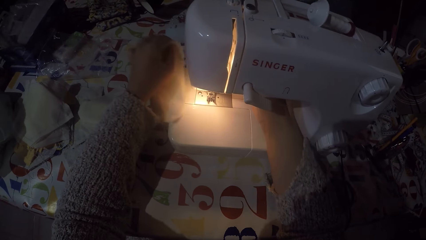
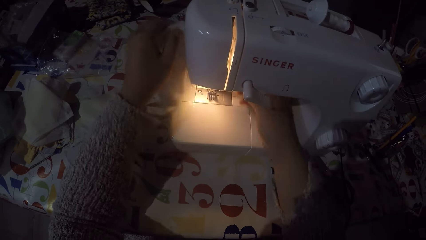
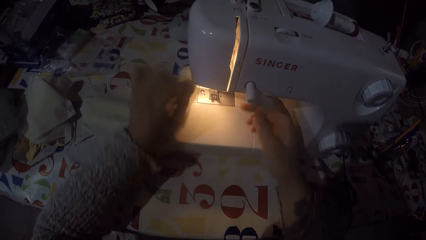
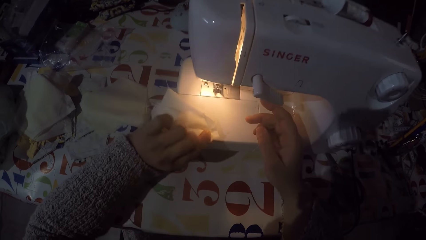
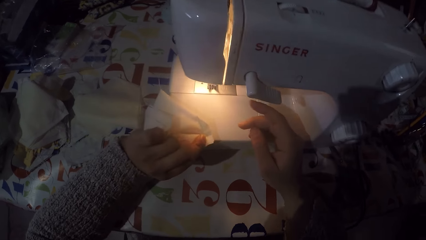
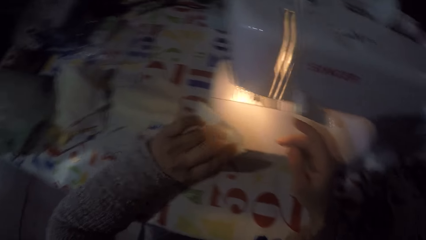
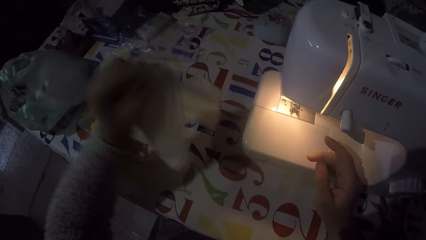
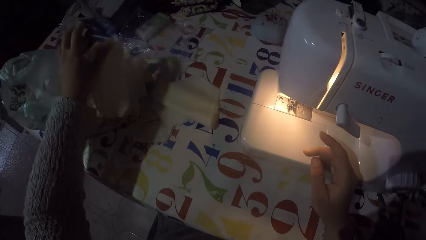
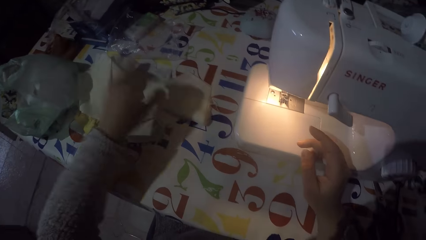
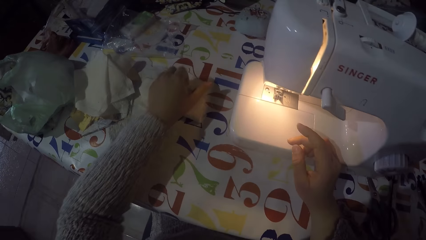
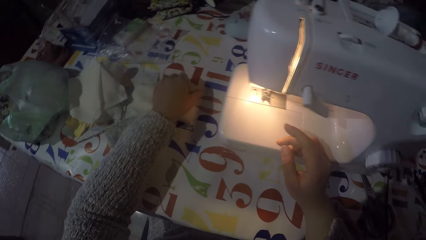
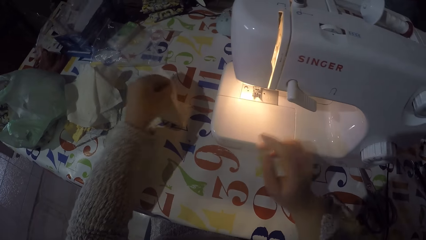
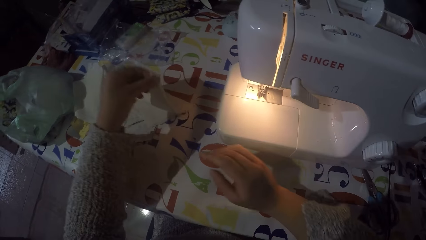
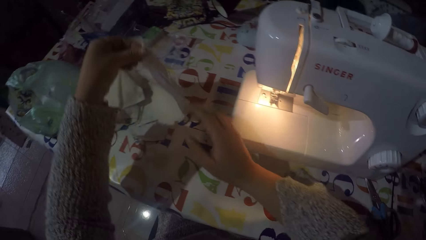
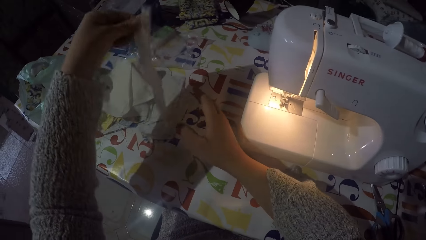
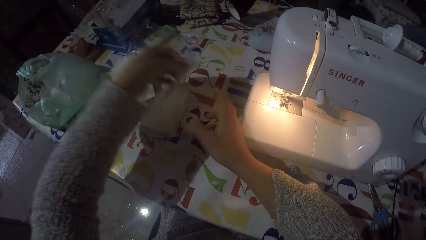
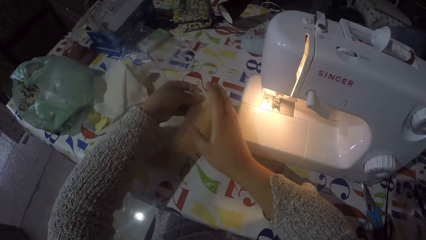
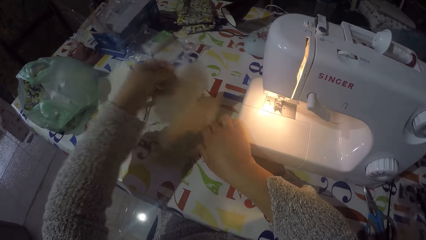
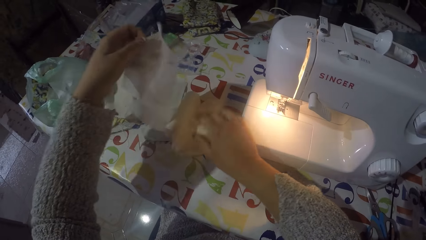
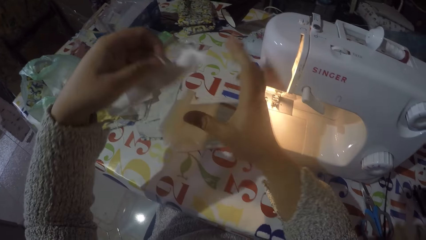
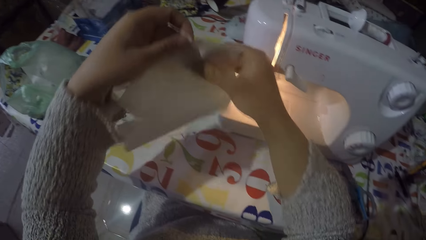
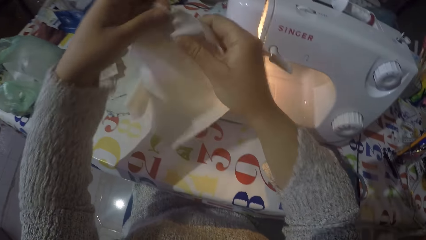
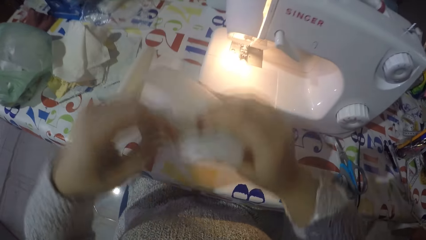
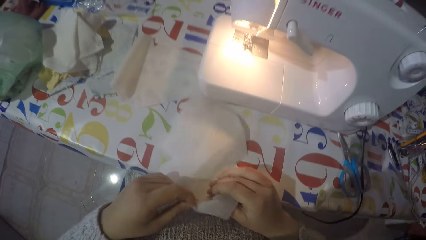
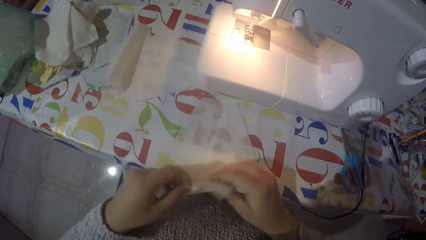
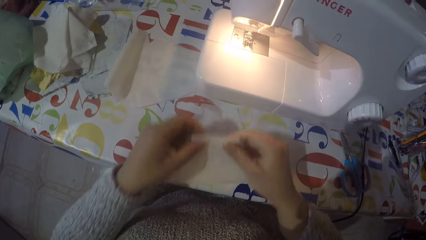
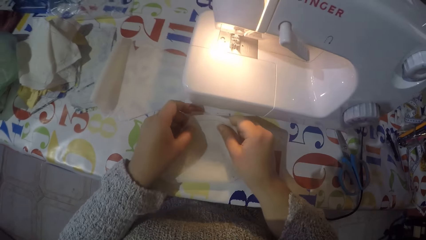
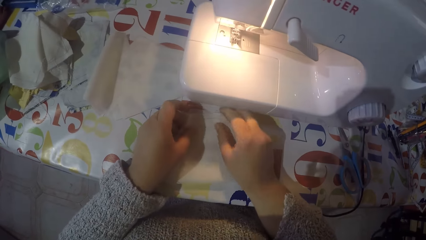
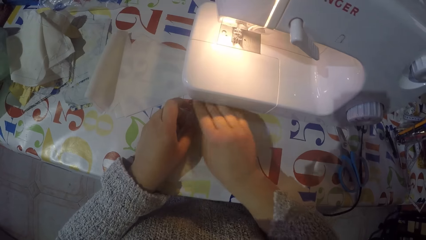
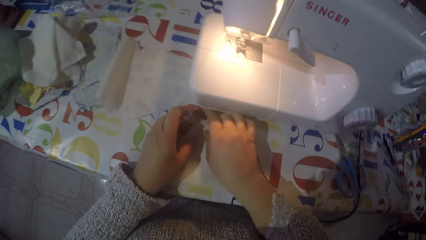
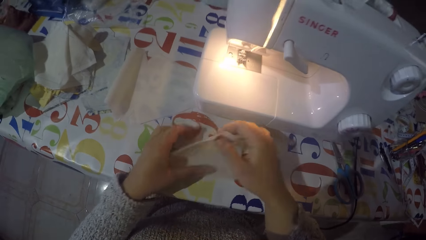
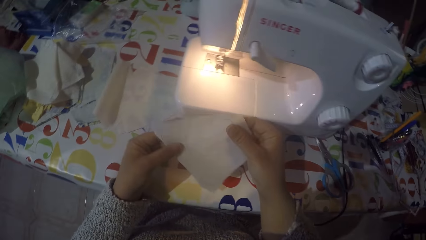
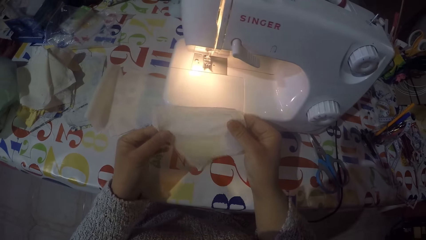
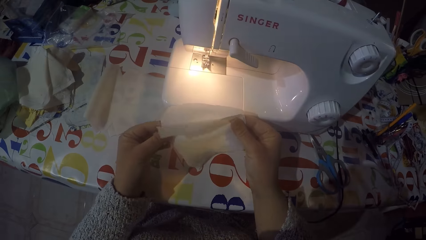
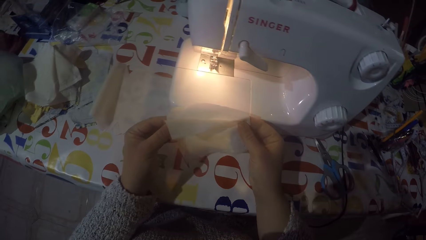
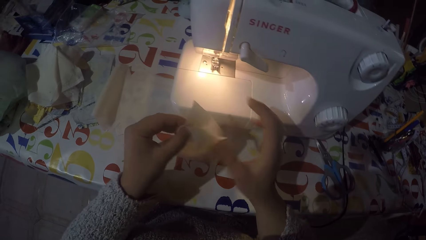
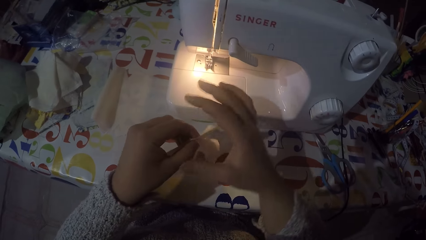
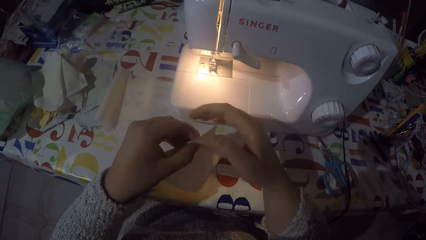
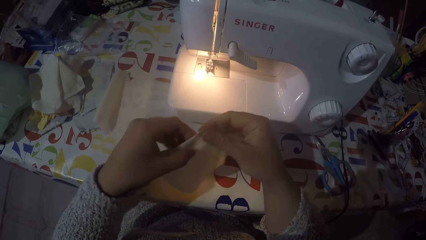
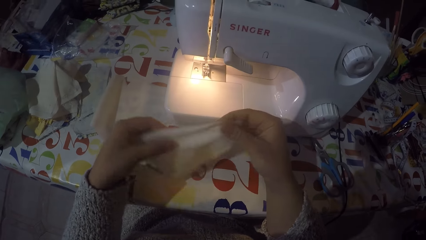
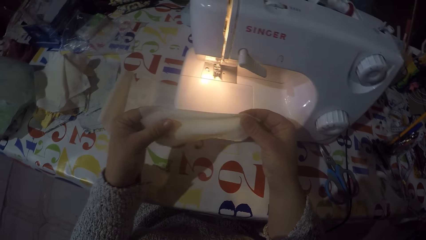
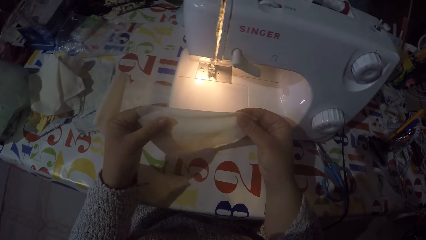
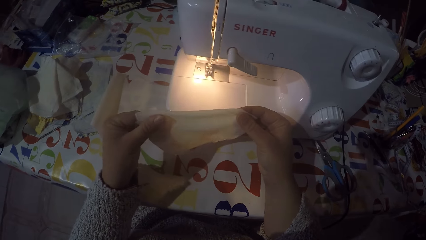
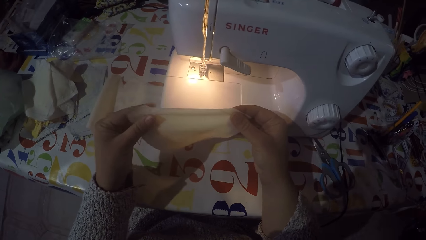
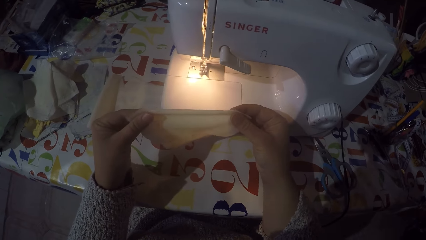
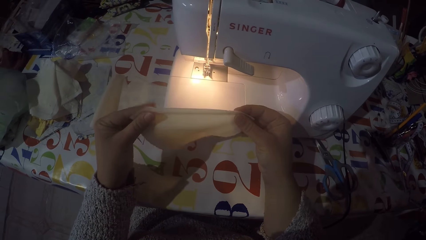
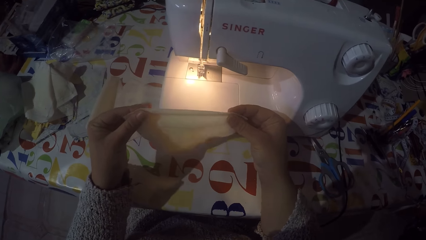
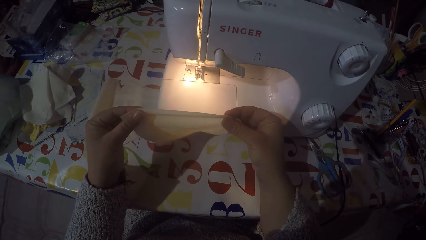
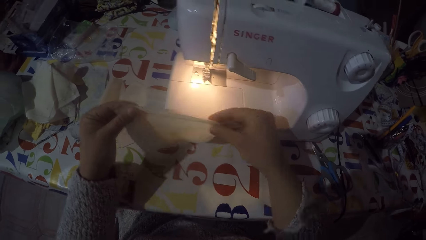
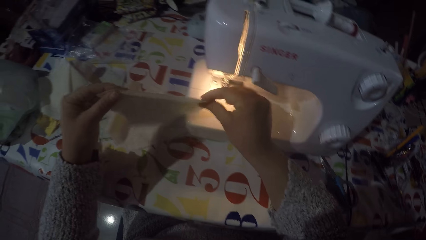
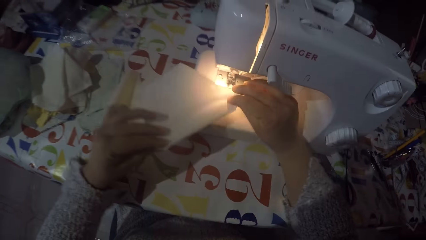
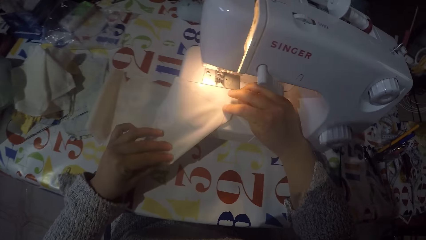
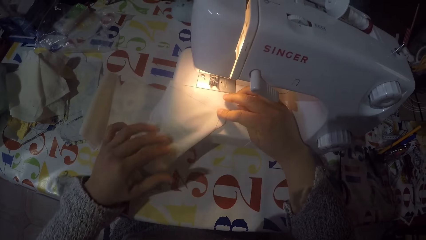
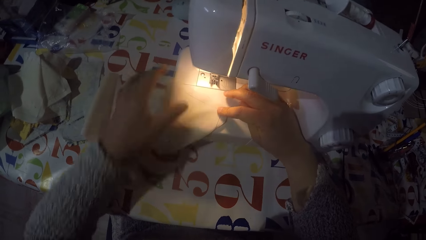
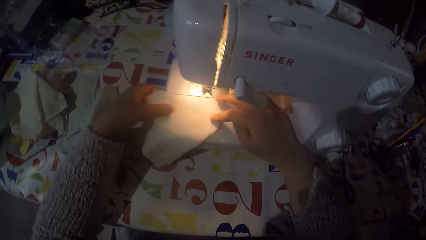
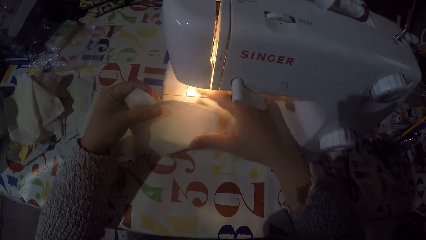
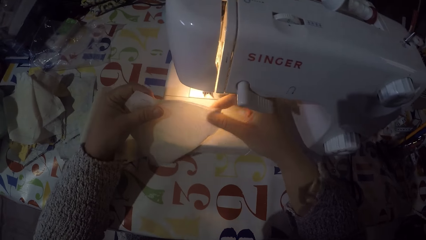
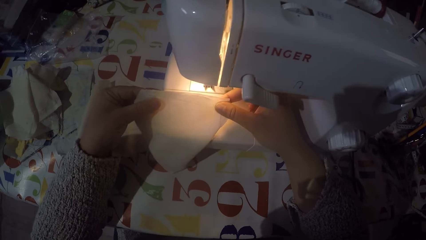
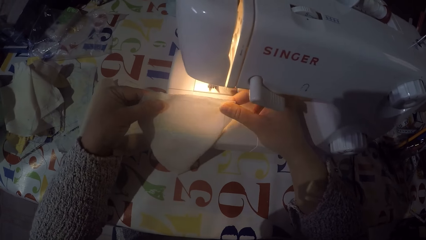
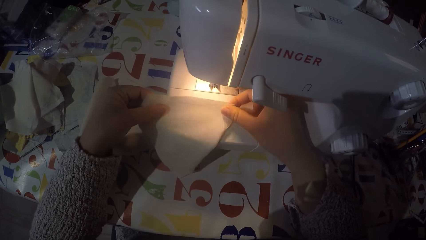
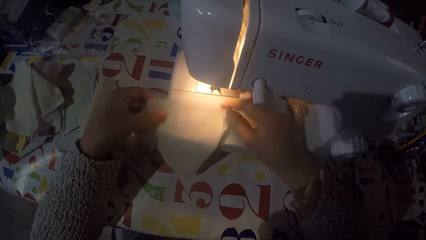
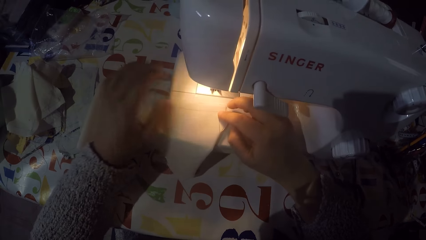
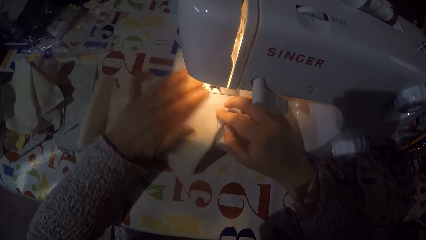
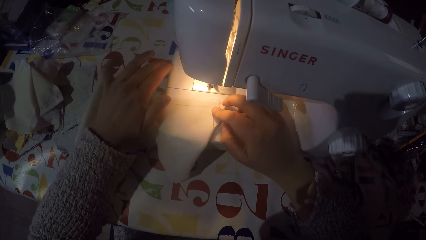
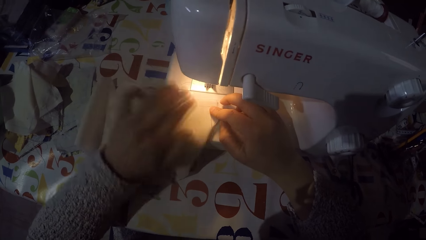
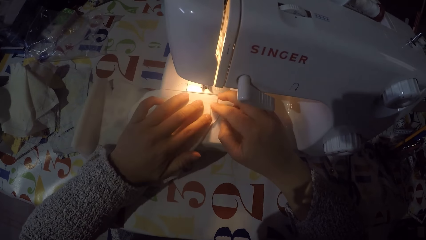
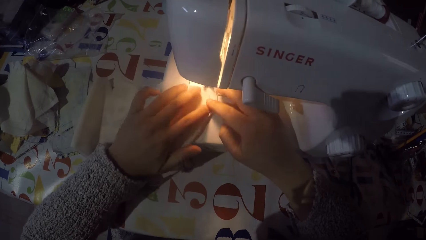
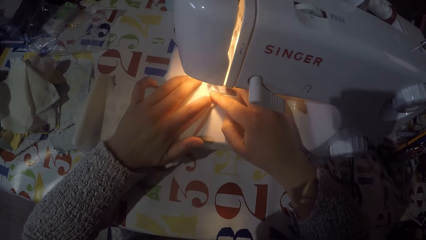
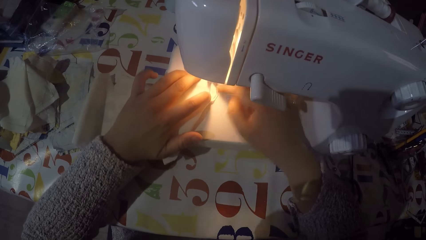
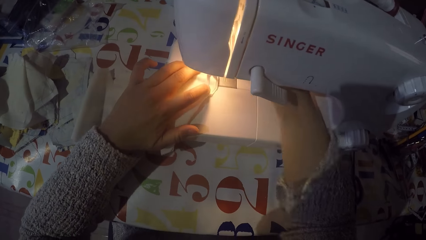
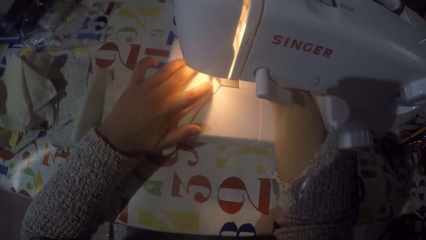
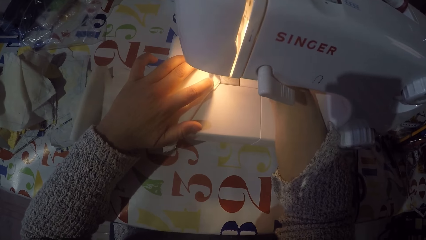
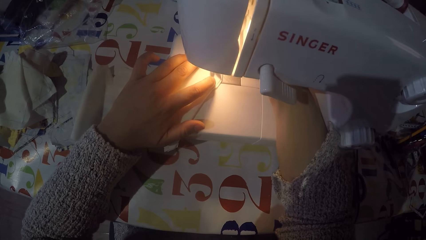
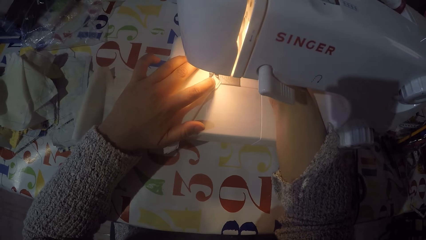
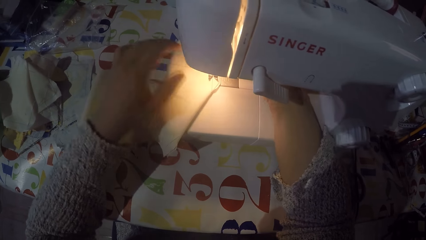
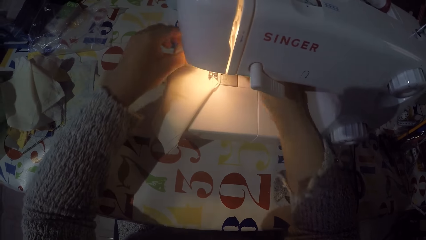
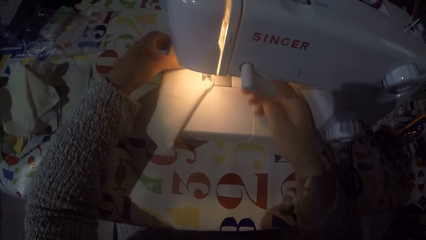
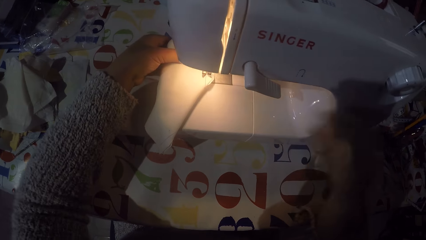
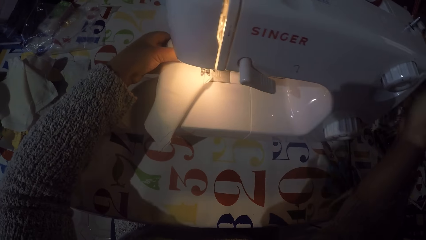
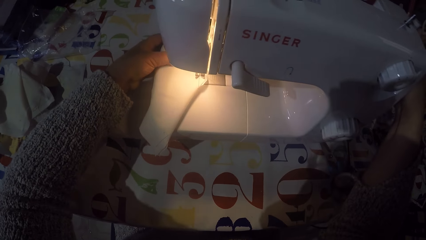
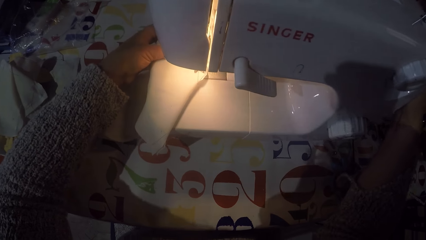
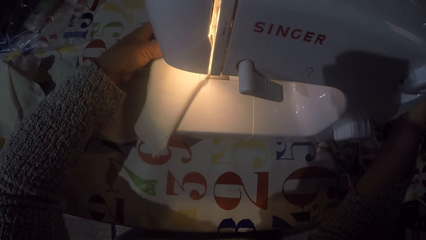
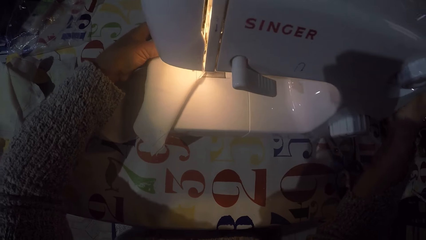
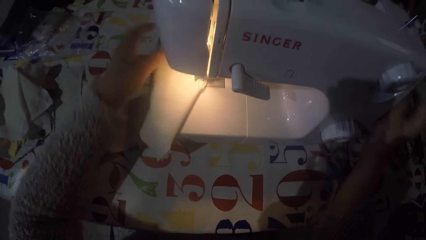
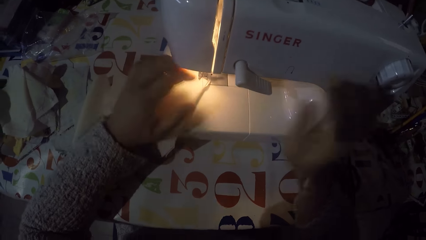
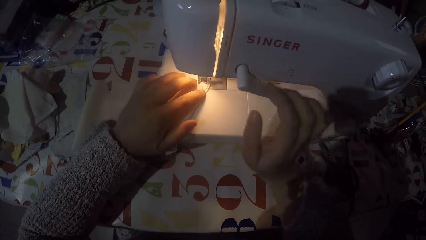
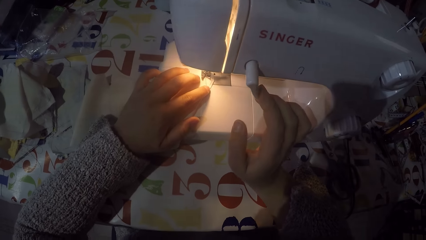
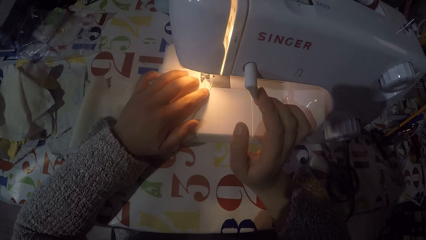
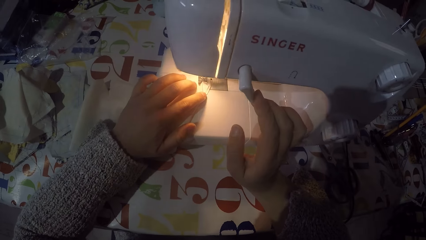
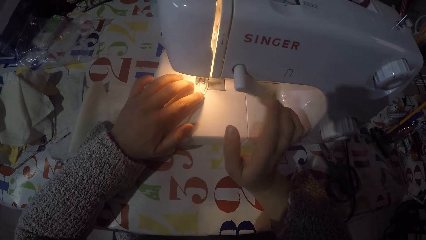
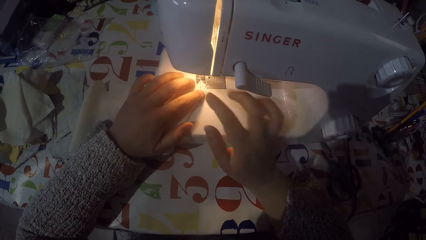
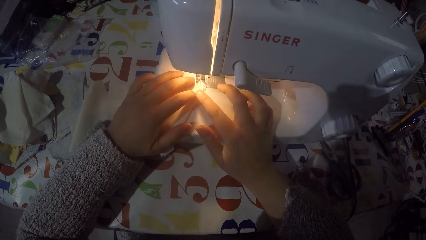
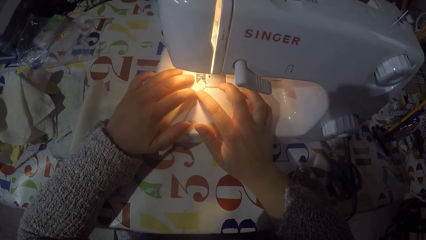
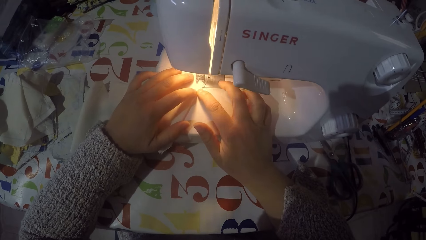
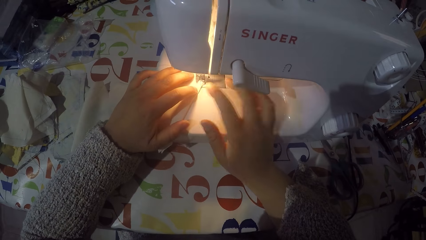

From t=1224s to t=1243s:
The camera wearer cuts the sewing thread. He removes a piece of the cloth from the sewing machine. He looks at the piece of the cloth. He drops the piece of cloth with the rest. He picks another piece of cloth from the table with his left hand. He holds the piece of the cloth with both his hands. He folds the piece of cloth. He puts the piece of cloth on the sewing machine. He touches the hand wheel with his right hand. He sews the piece of cloth and pushes the thread take-up lever down with his right hand.
